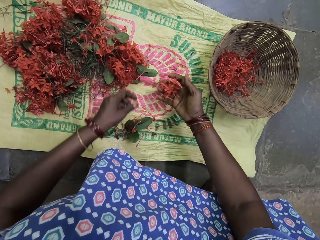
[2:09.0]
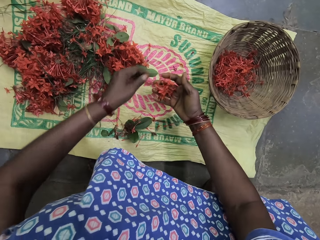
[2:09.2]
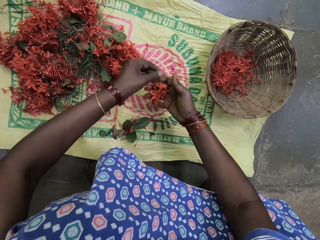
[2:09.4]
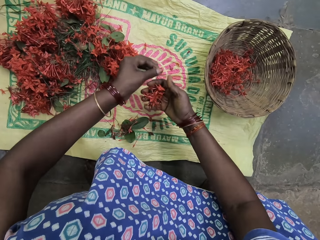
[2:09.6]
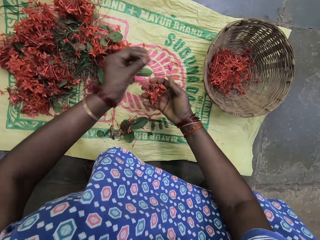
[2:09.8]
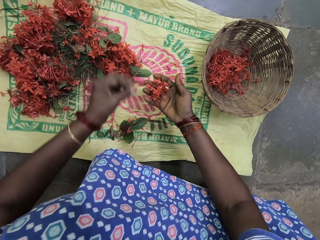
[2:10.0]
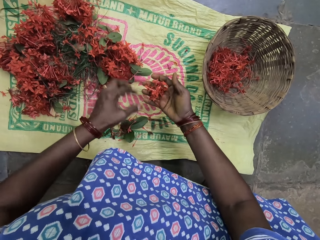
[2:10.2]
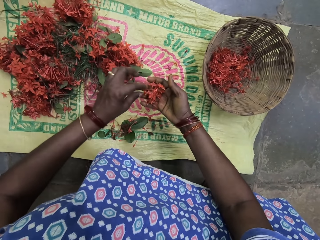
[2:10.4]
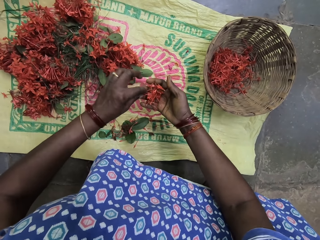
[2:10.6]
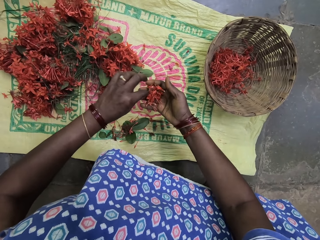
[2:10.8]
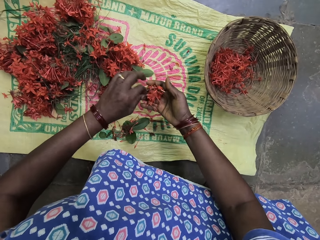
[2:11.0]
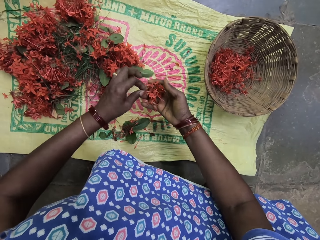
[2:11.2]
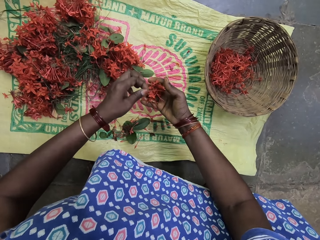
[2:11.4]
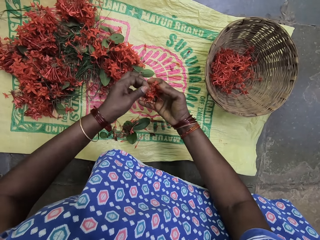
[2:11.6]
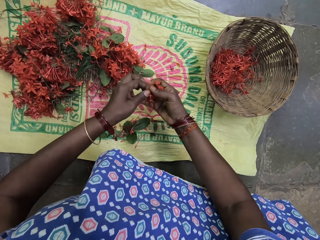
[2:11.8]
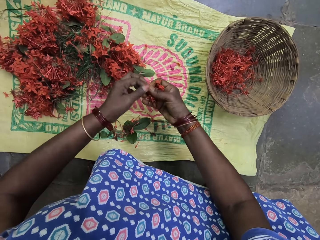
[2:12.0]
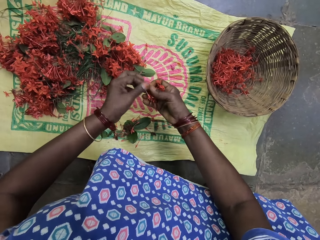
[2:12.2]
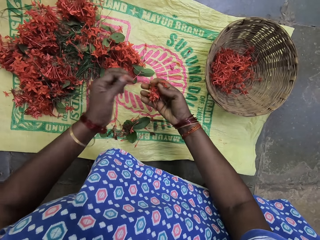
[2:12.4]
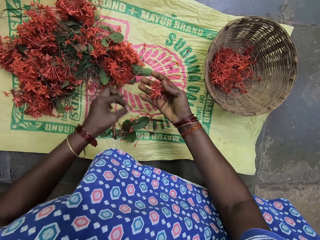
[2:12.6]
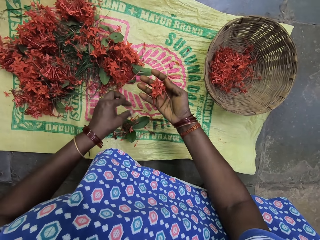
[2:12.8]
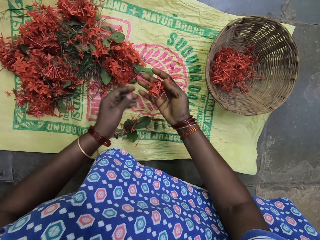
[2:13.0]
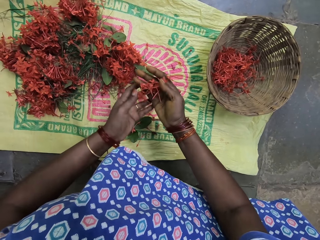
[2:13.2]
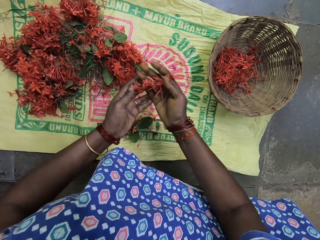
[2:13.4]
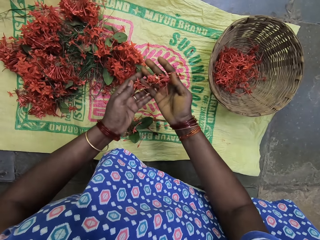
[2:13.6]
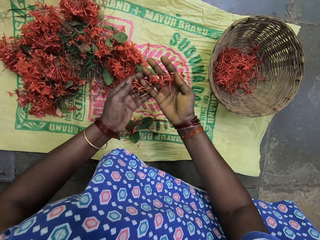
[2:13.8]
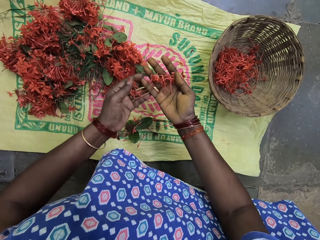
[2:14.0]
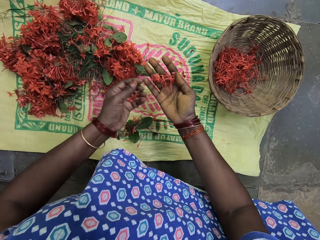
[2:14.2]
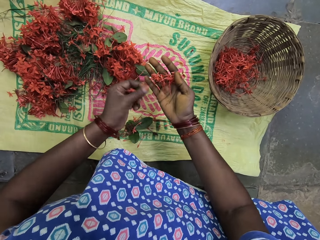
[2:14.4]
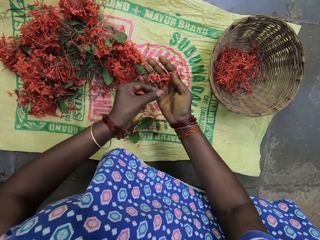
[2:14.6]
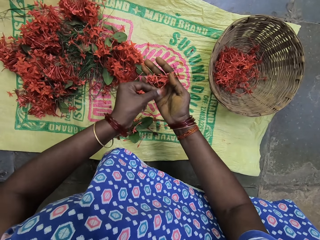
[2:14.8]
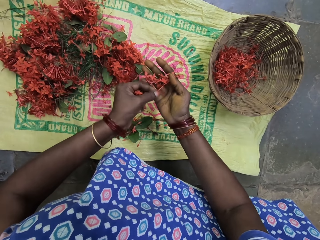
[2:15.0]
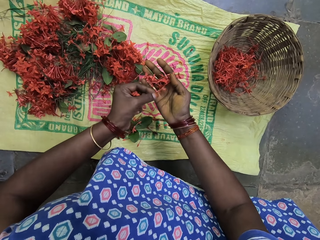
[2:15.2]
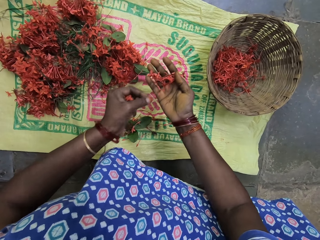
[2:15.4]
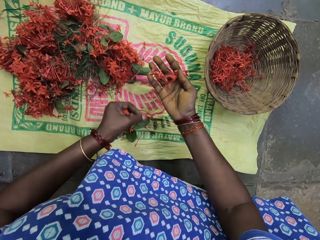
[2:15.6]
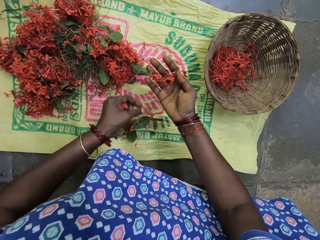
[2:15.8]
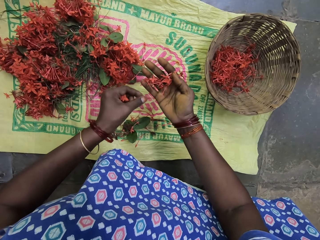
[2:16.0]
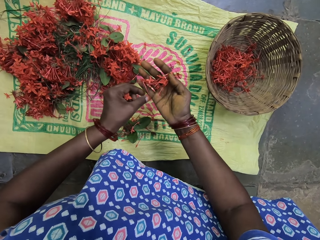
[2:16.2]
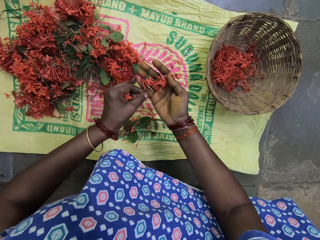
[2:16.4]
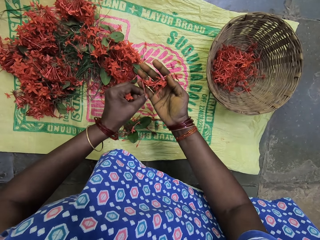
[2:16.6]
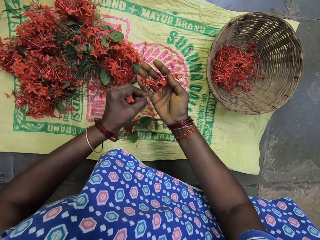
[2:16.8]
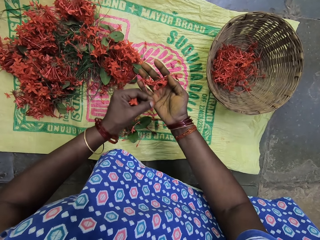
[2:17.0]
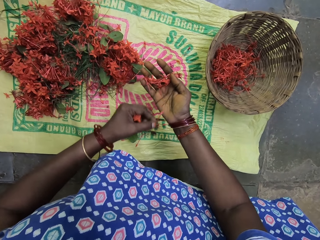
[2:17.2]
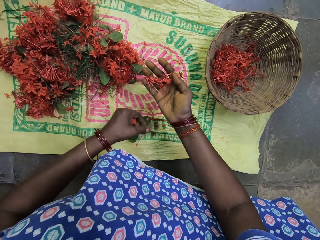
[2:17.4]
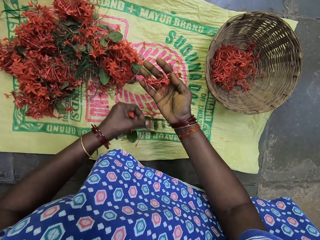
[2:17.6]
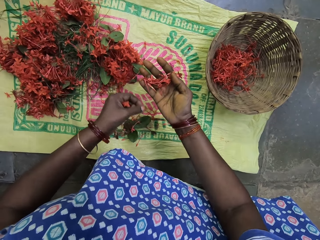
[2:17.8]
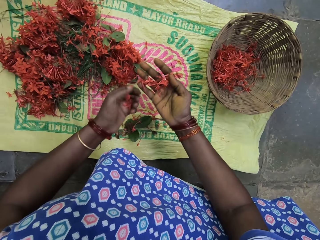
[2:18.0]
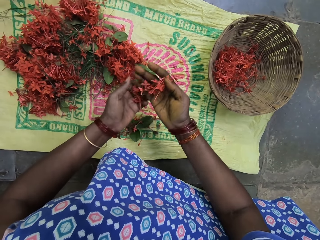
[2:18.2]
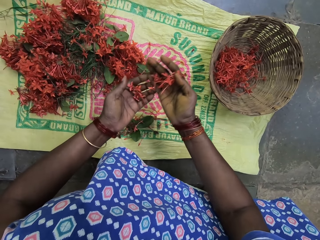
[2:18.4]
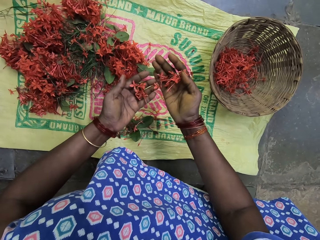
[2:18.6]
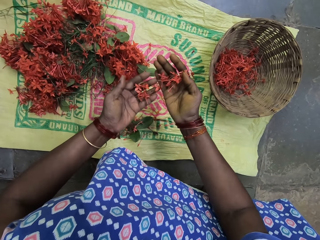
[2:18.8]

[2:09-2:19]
The camera wearer checks the leaves. They remove the stalks from the flower petals.

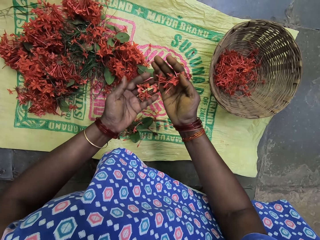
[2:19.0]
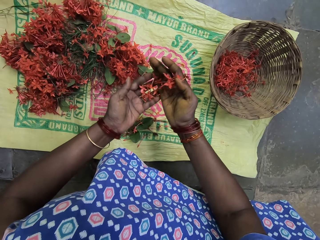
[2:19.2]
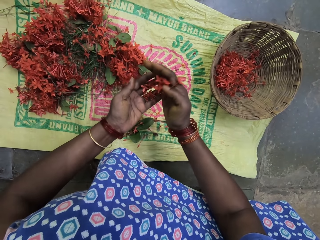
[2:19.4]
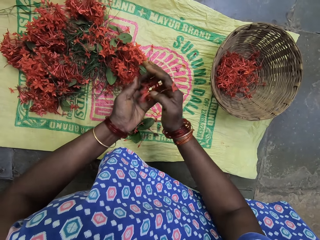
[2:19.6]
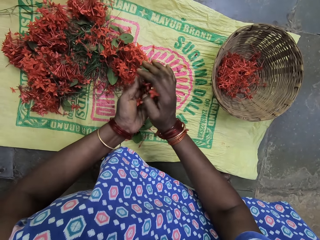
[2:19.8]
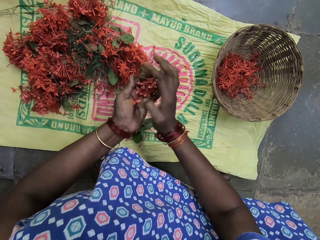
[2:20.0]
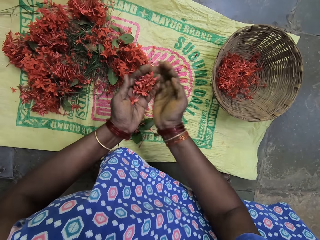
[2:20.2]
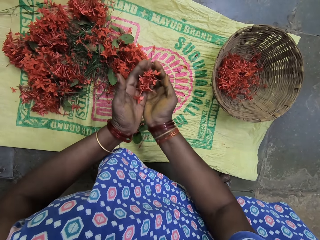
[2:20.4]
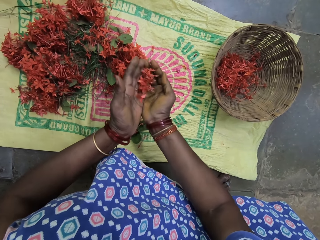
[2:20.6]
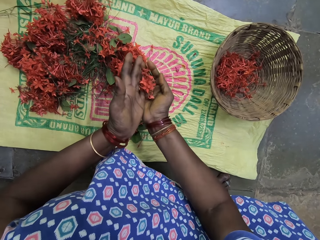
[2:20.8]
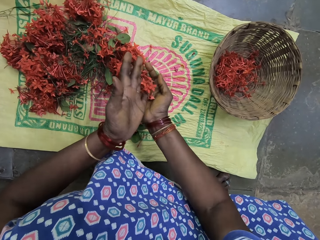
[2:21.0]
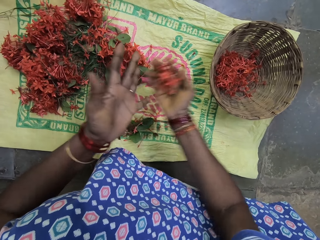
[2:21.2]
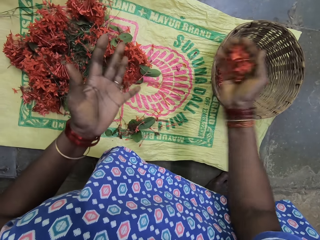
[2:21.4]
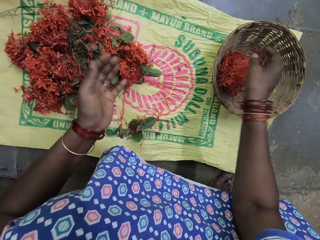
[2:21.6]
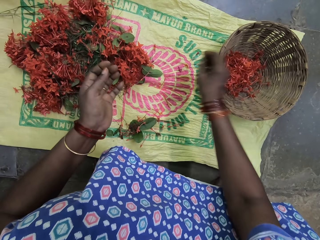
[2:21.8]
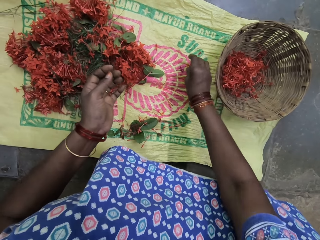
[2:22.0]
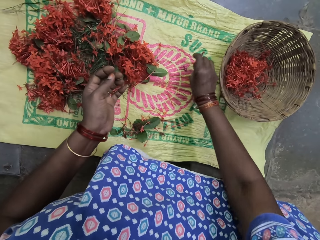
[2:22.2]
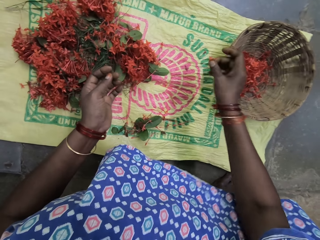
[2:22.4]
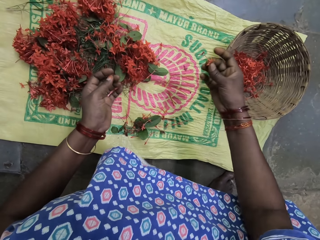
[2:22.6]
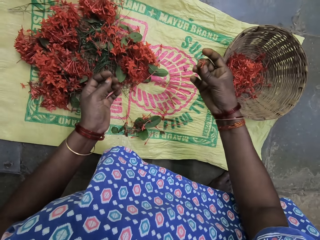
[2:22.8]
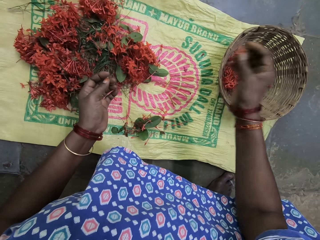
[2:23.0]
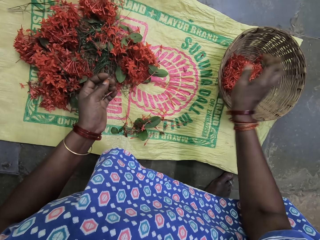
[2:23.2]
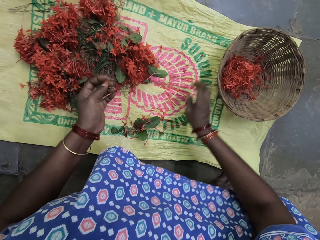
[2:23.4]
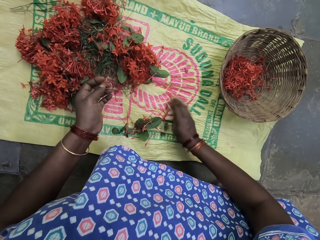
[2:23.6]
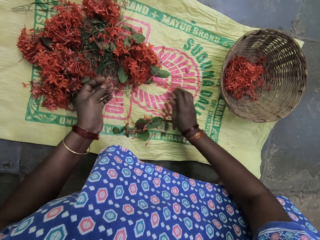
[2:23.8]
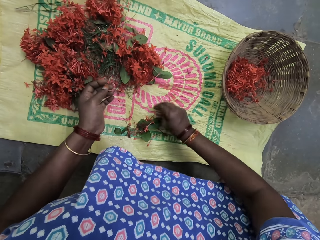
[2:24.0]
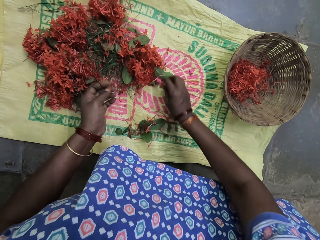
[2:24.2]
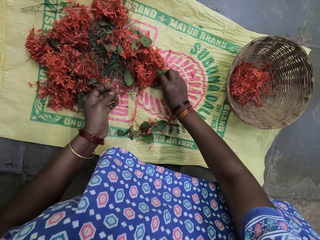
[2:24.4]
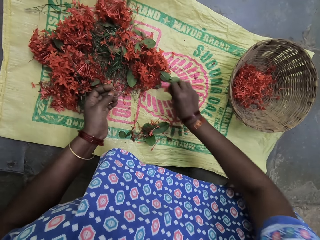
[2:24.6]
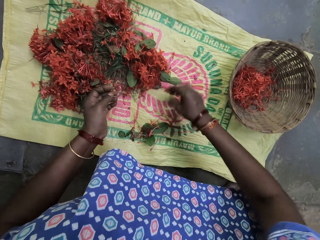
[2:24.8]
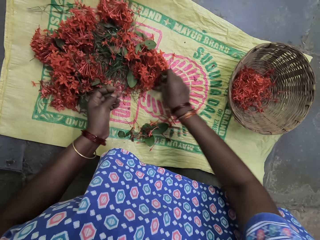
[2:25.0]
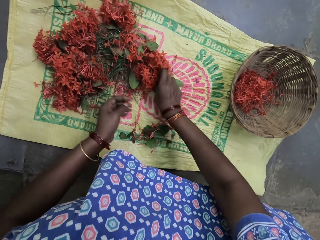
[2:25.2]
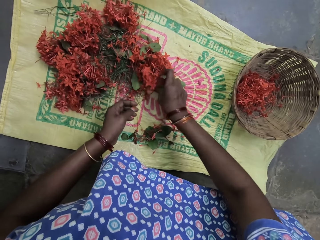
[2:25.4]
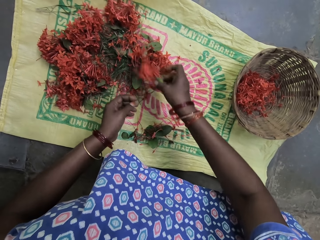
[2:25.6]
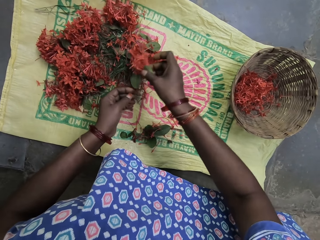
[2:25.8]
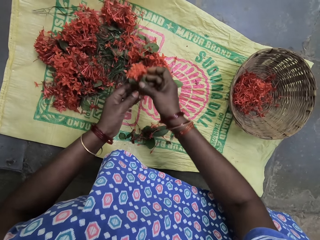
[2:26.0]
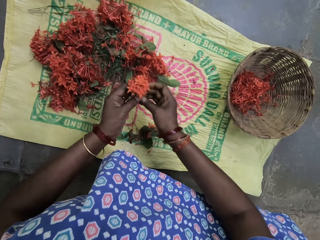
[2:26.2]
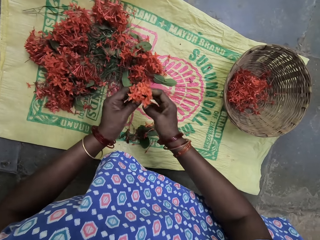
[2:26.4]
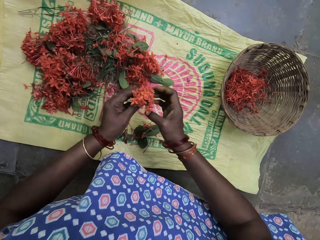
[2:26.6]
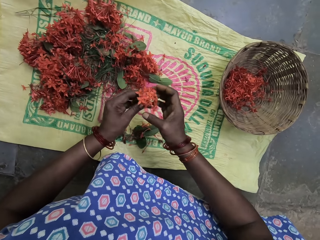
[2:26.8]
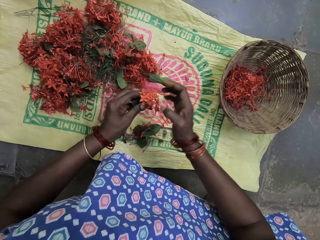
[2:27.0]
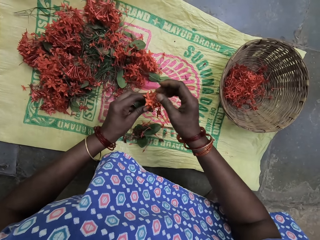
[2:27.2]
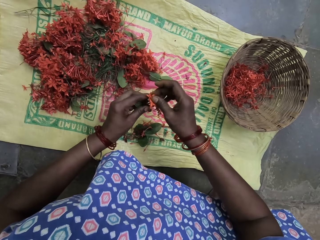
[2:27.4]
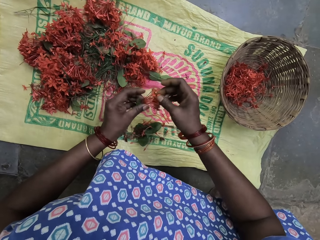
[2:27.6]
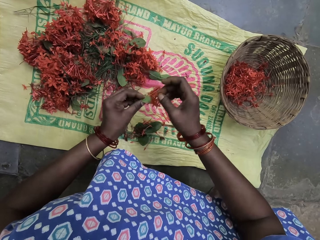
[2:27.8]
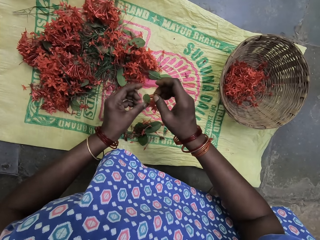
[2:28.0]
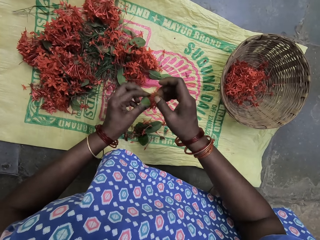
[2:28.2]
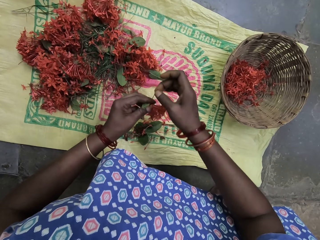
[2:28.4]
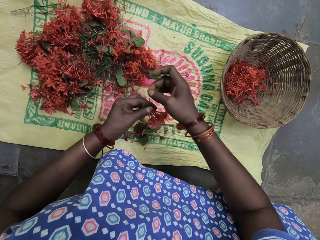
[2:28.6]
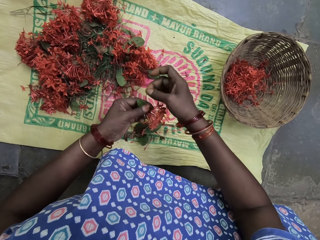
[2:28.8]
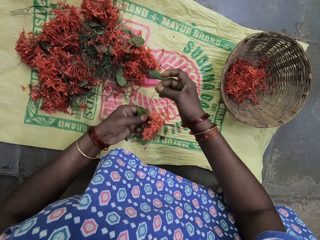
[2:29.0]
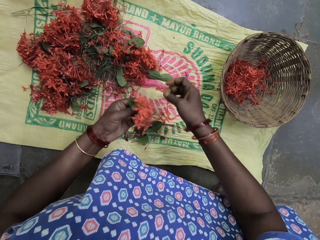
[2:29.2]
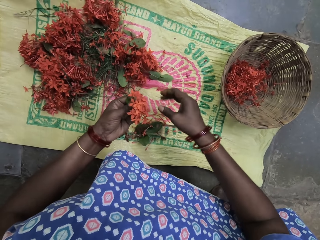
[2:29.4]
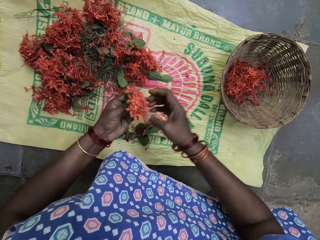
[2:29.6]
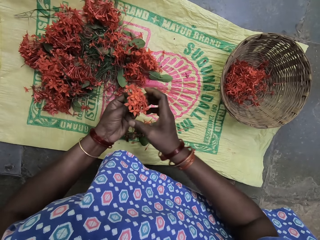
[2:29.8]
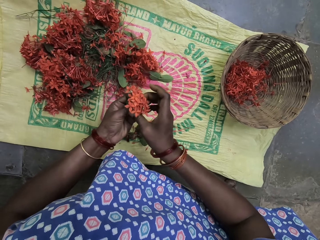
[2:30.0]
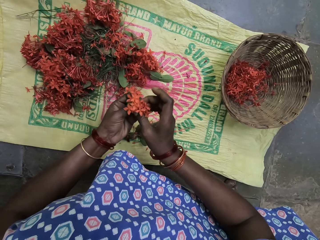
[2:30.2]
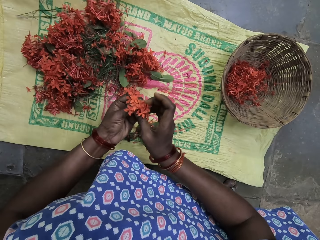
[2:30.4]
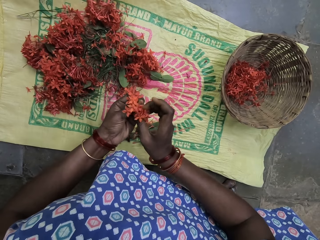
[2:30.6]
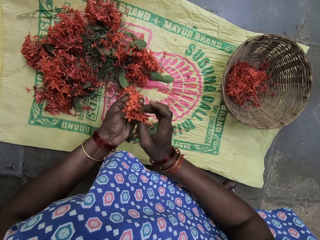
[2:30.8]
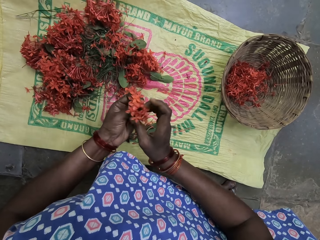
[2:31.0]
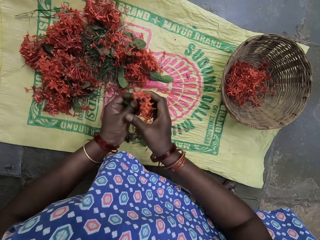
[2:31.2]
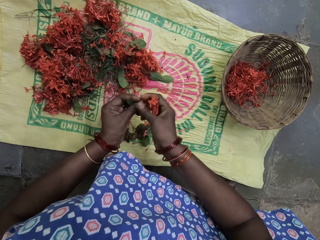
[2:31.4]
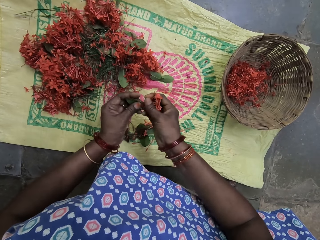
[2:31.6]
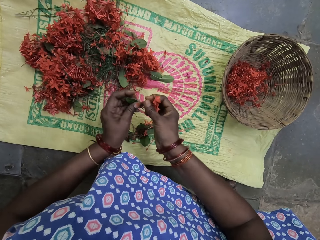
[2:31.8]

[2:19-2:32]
The camera wearer puts the flower petals or leaves in the basket. They pick the leaves, check the leaves and drop the leaves in the basket. They move the stems on the sack. They pick the flower stalk. They remove the leaves.
